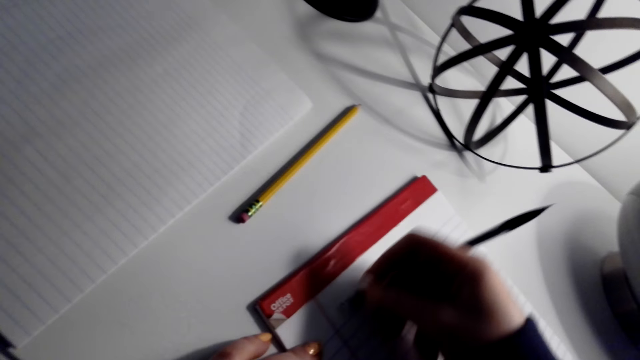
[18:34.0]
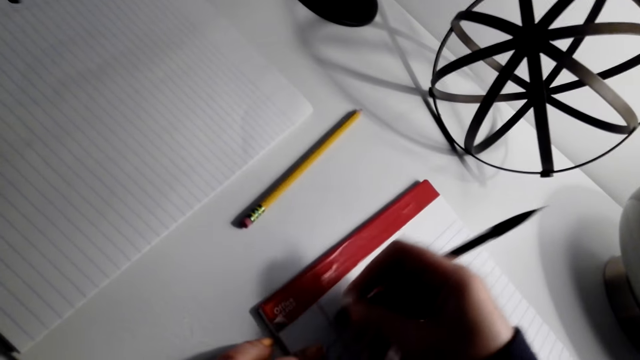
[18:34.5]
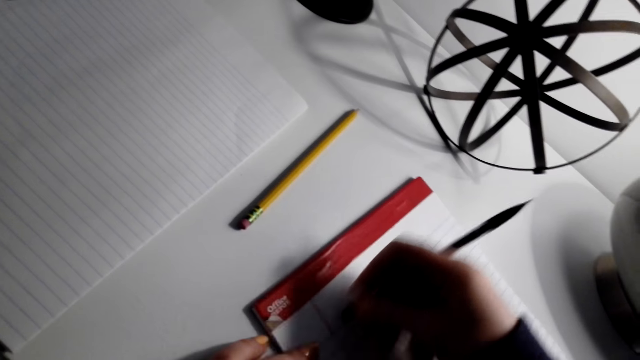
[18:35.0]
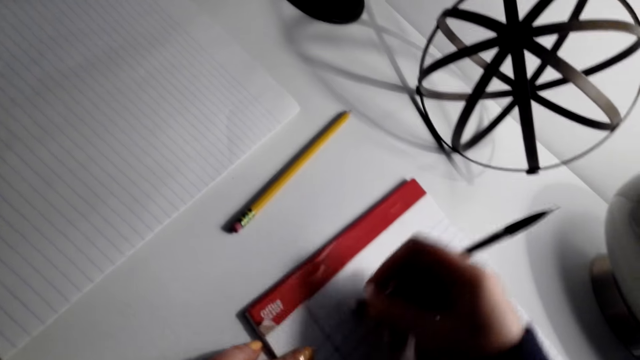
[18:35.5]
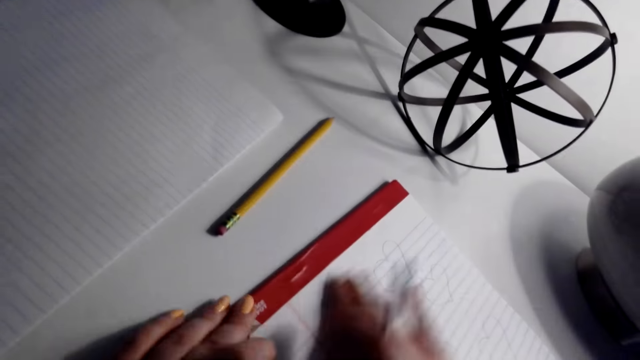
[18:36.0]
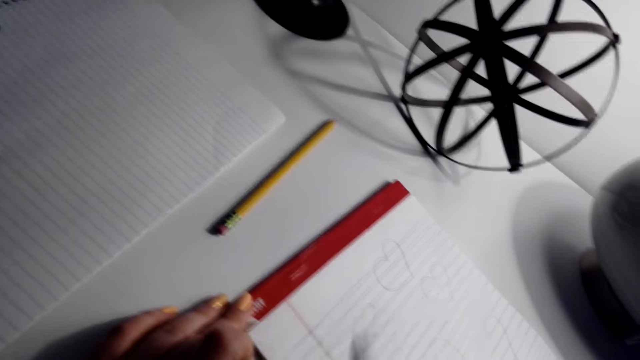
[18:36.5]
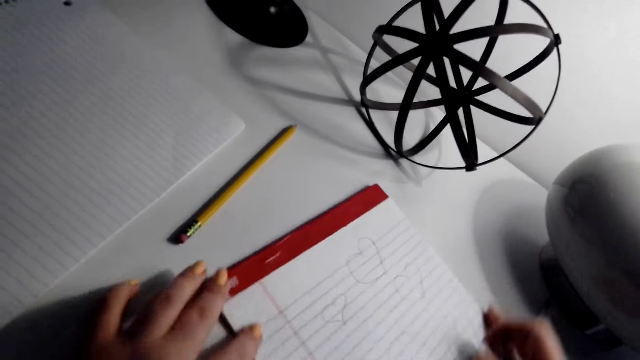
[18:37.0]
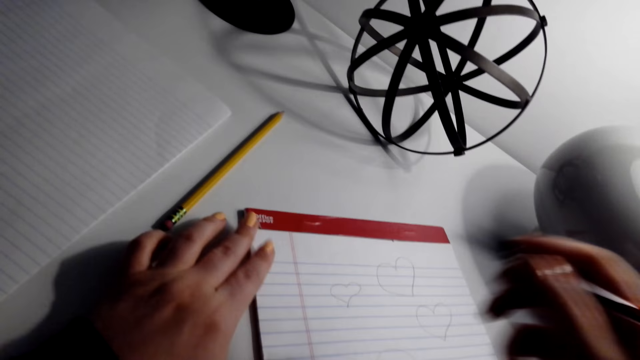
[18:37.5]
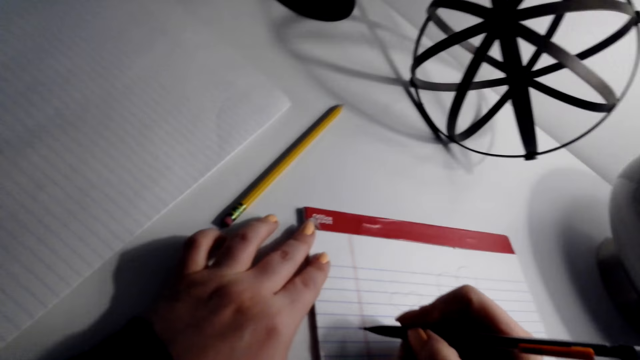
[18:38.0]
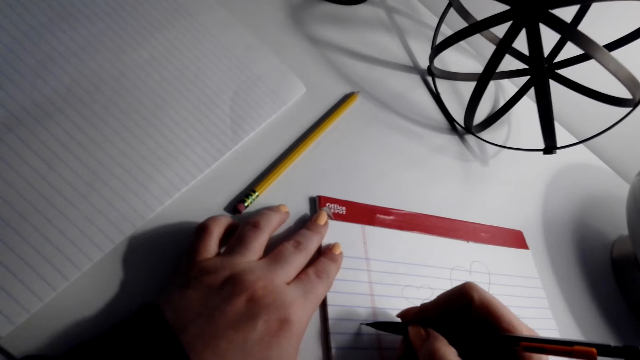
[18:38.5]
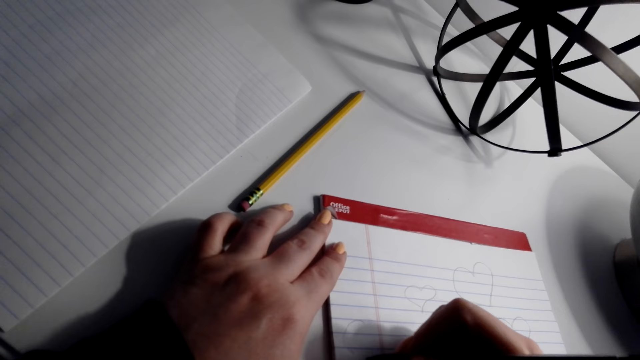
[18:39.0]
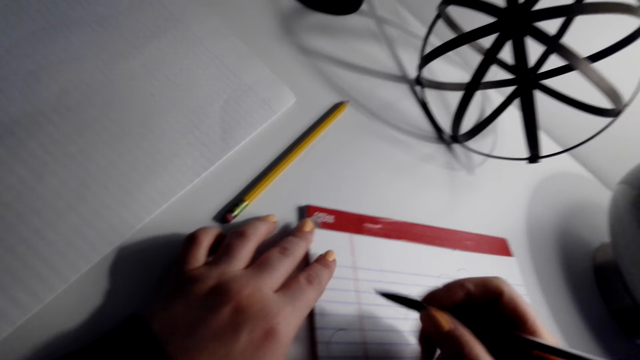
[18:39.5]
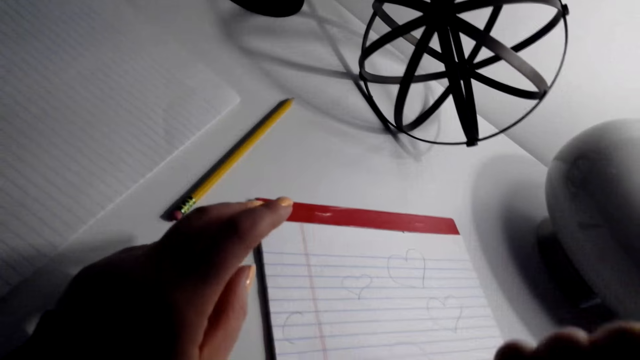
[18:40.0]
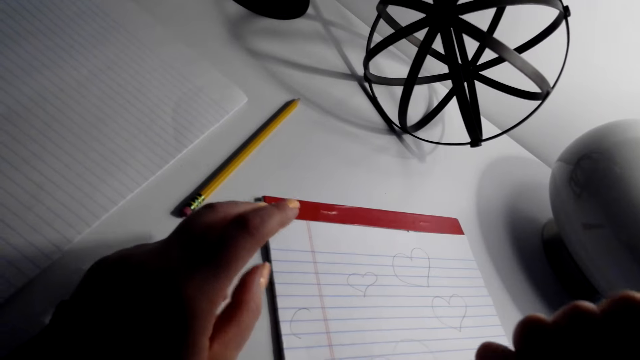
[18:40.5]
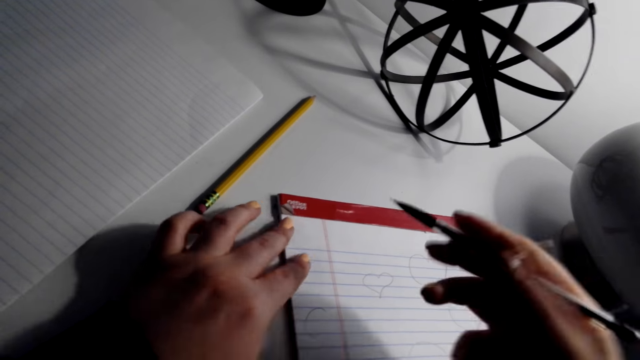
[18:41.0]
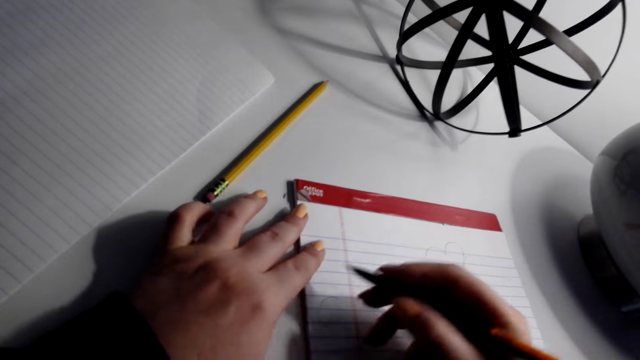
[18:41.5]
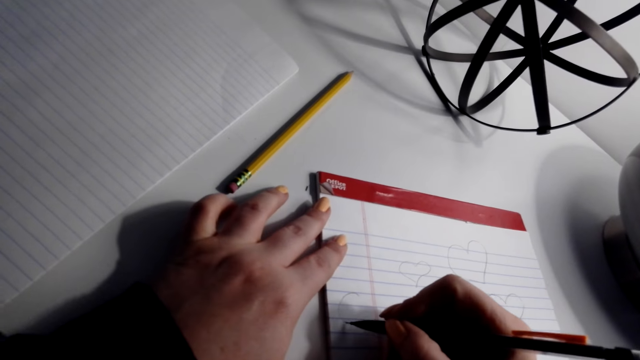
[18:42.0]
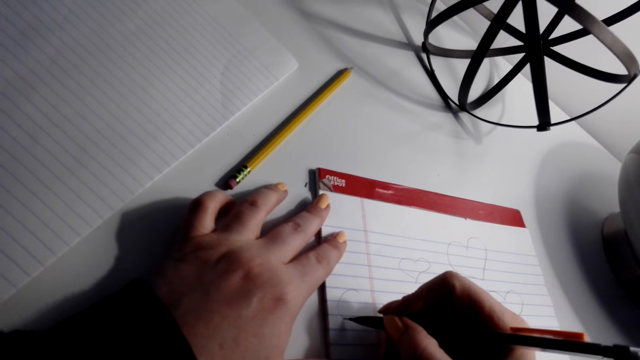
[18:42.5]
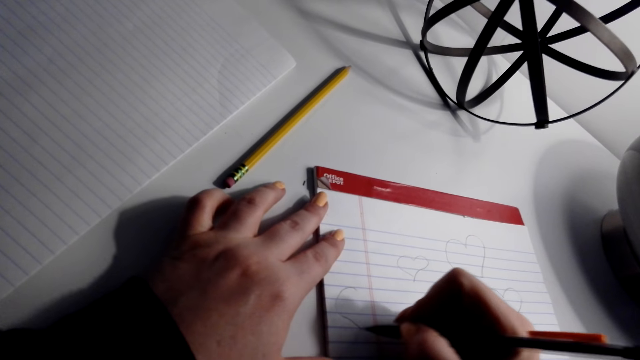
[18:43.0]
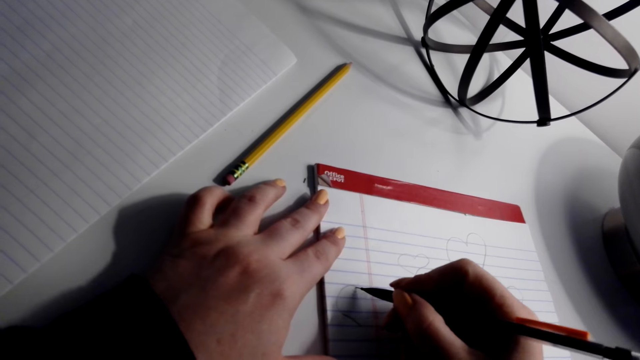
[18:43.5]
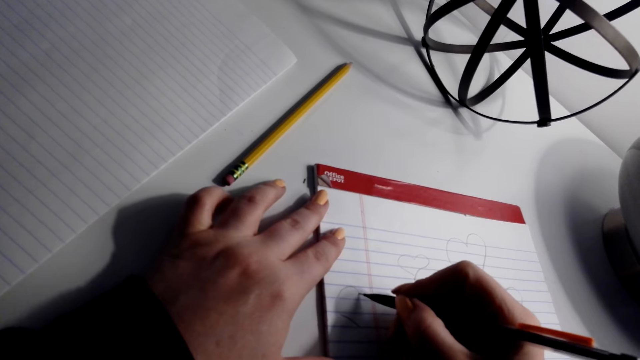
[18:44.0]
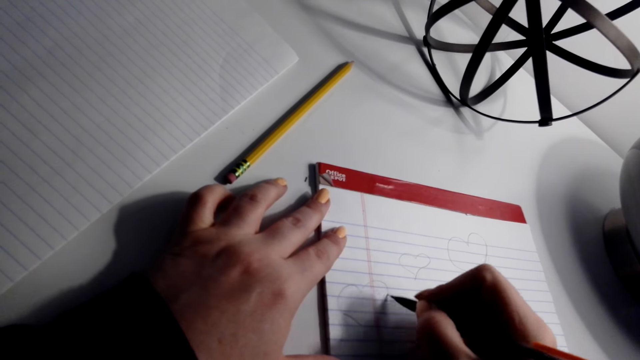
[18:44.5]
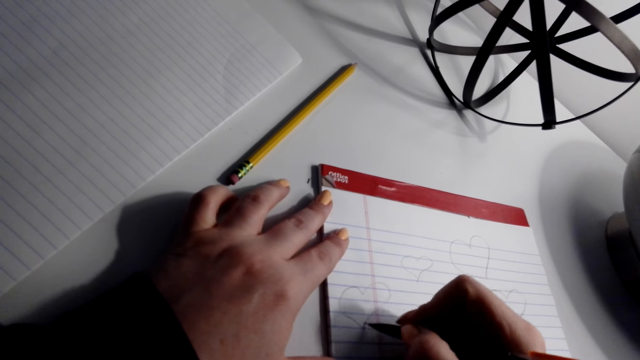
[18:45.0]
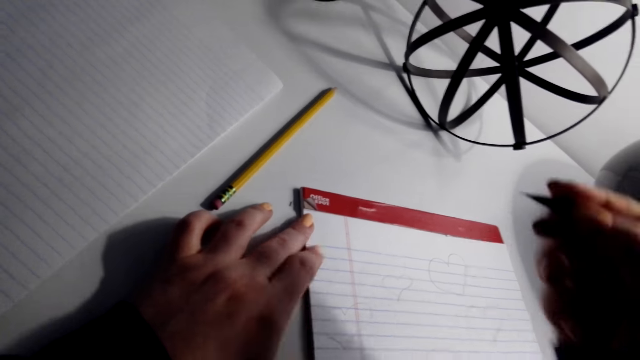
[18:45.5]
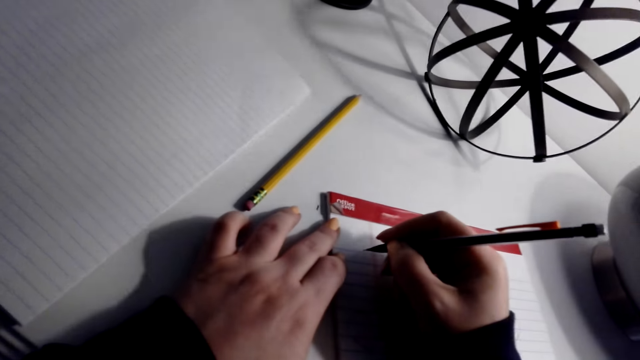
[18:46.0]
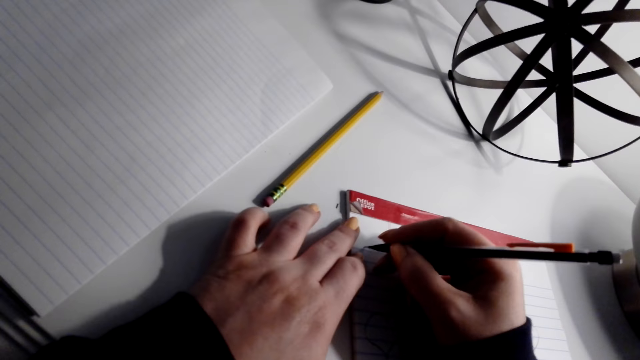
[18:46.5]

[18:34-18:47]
The camera wearer wipes on the book with his right hand. He moves the book on the table. He draws a love shape image on the book with a pencil. He rubs his face. He draws.

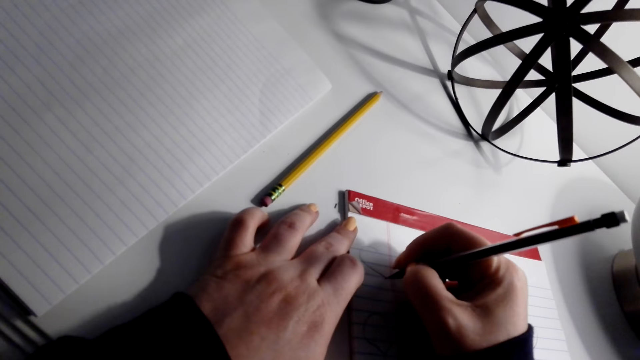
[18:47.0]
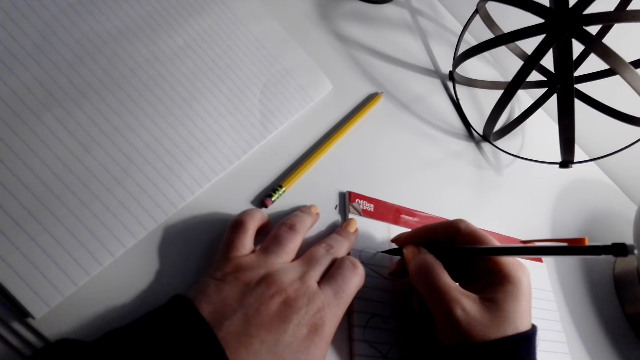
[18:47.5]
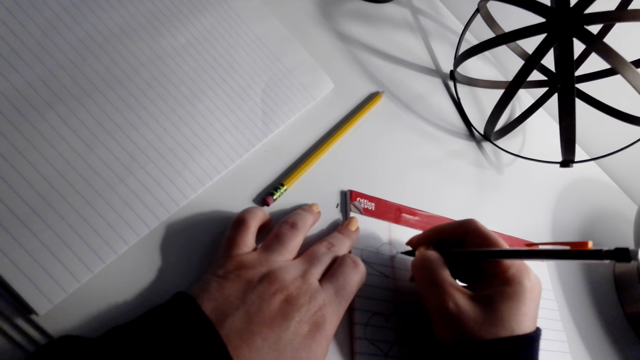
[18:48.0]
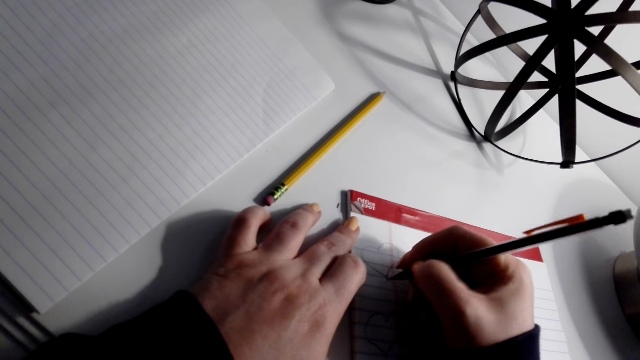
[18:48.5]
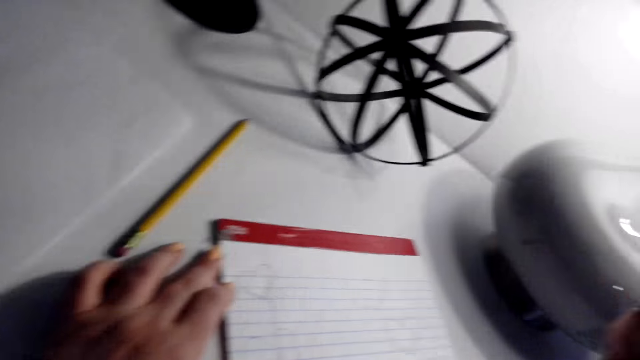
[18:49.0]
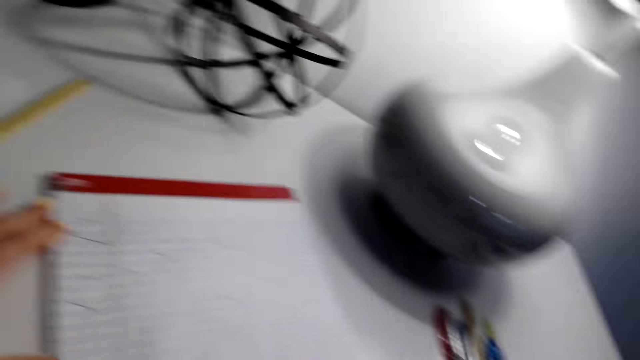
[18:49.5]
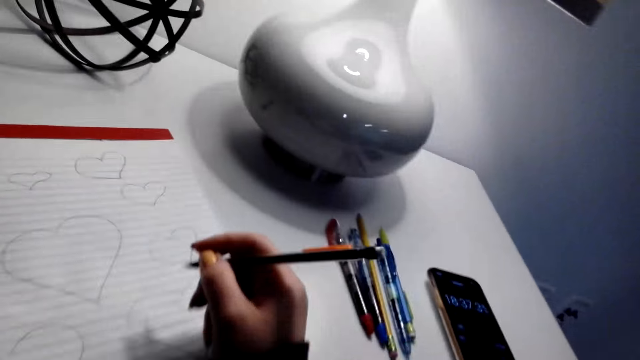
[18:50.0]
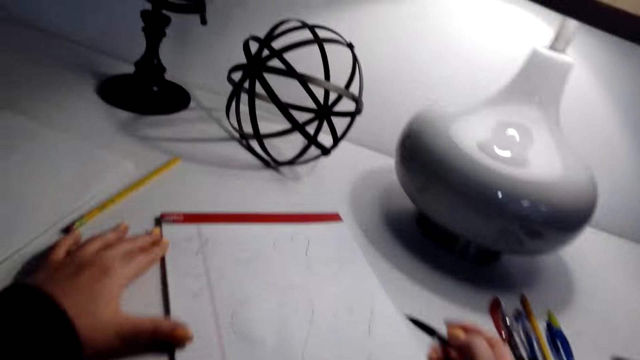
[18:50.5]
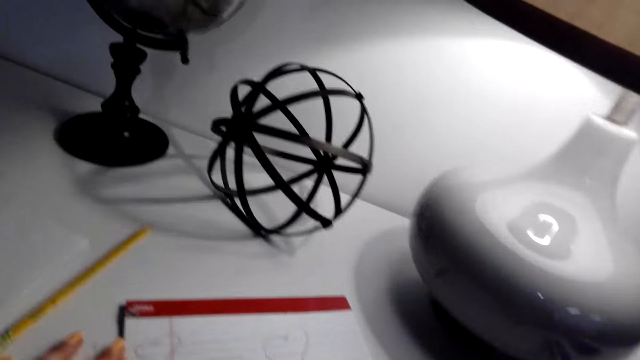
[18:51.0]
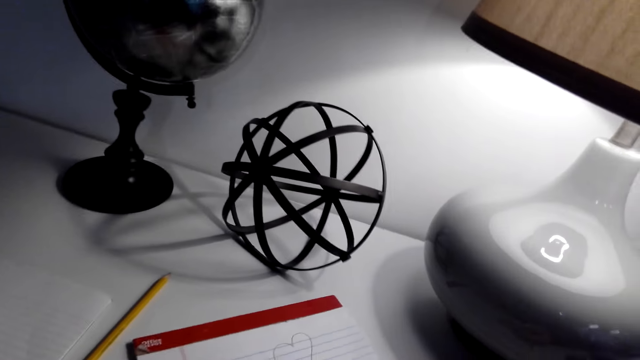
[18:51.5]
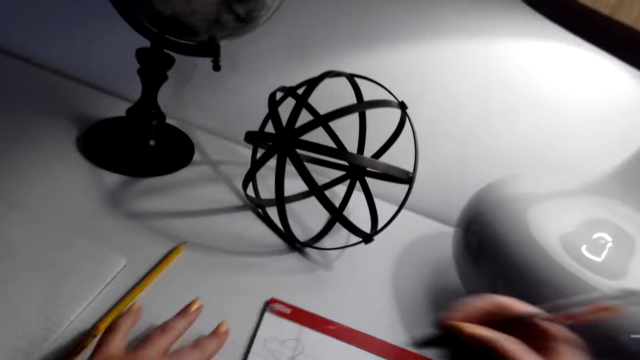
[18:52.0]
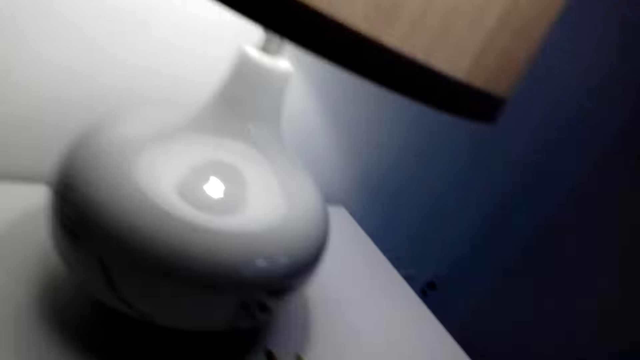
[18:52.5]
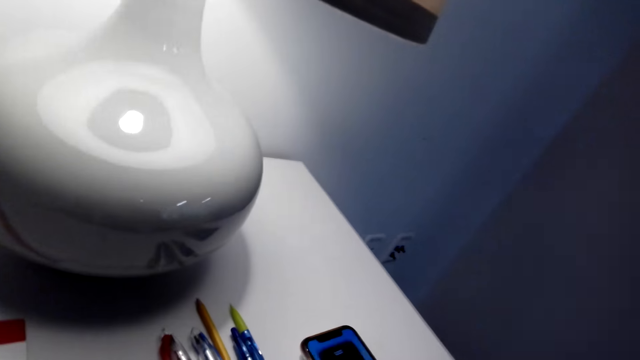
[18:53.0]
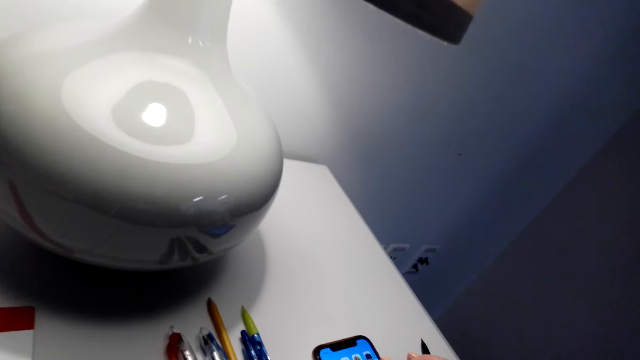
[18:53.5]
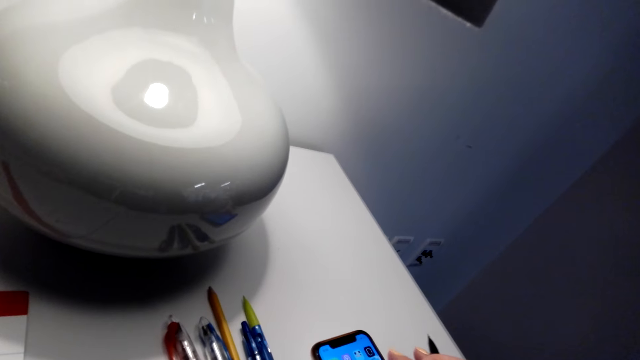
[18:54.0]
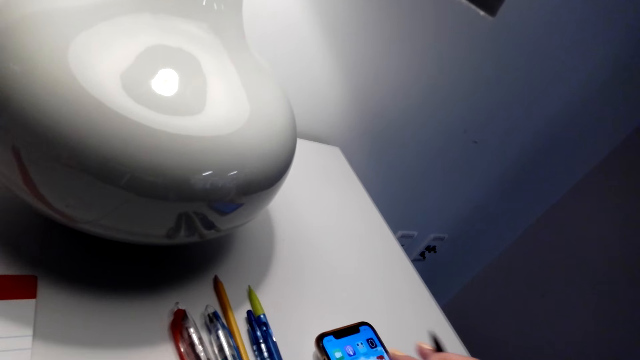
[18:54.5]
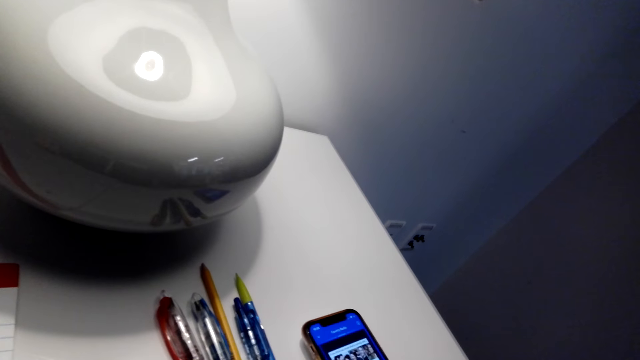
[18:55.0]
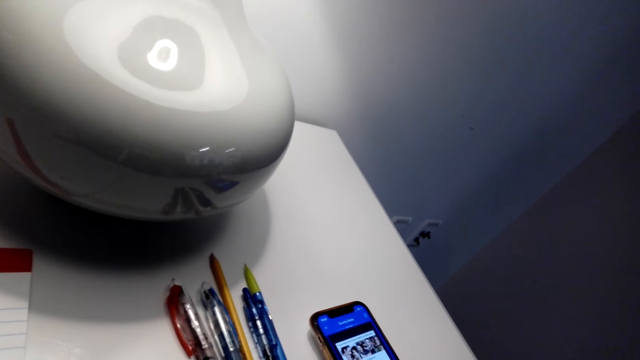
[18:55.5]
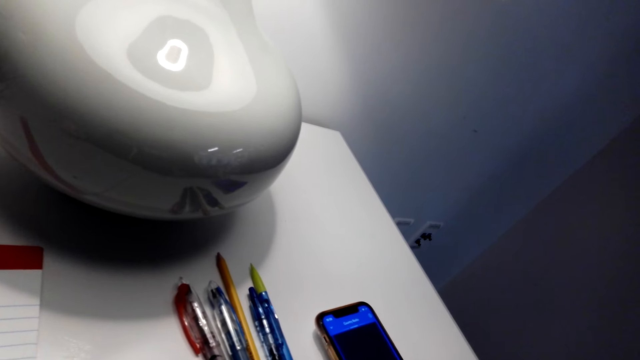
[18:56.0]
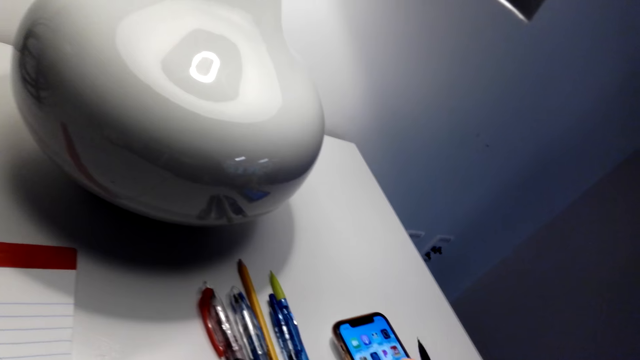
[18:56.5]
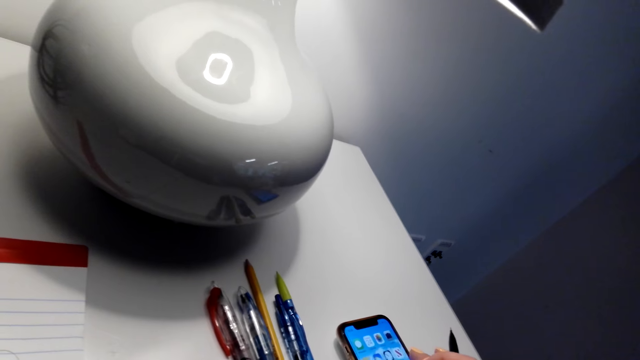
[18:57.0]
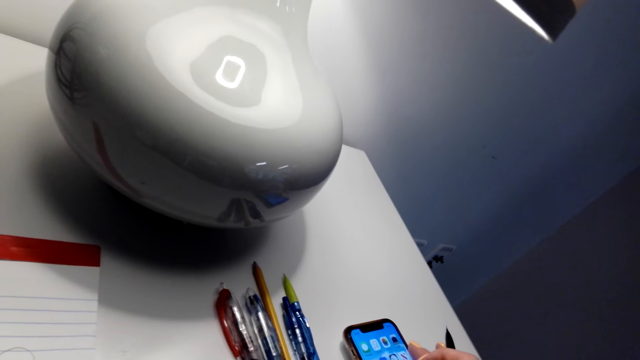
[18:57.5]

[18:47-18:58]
The camera wearer moves the book on the table. He operates his phone on the table.
